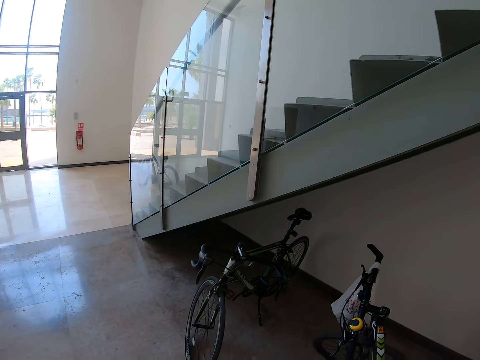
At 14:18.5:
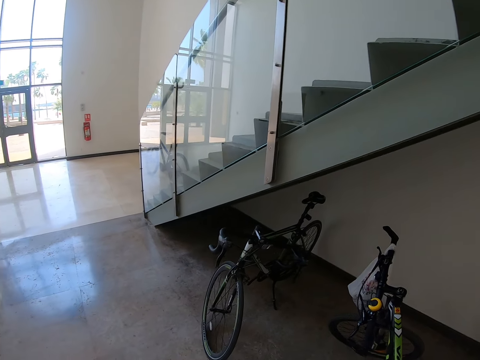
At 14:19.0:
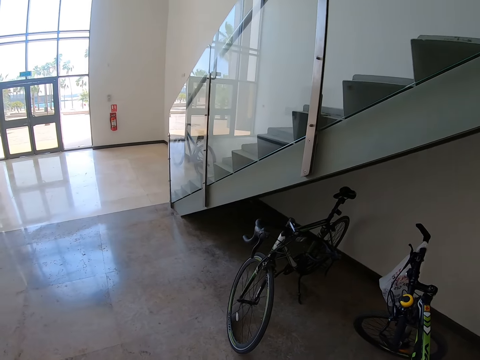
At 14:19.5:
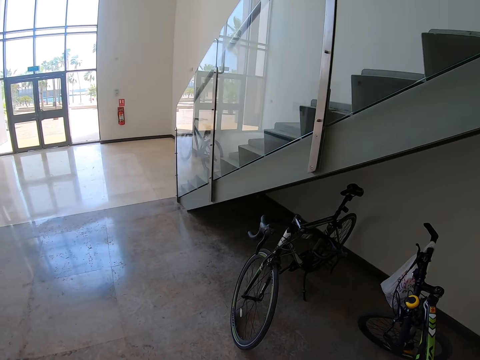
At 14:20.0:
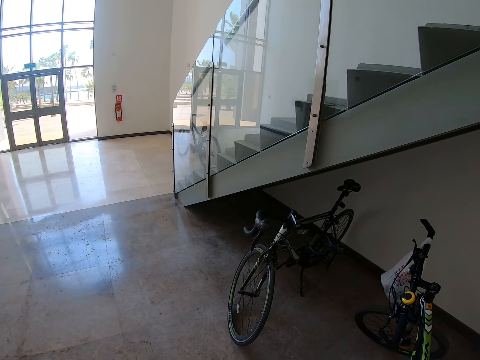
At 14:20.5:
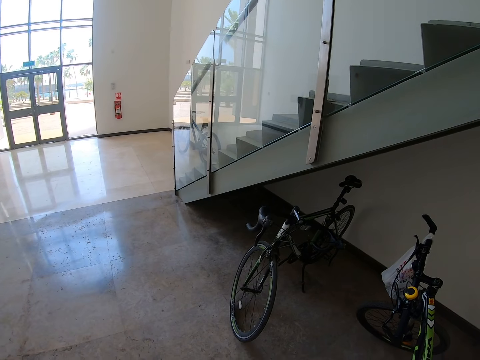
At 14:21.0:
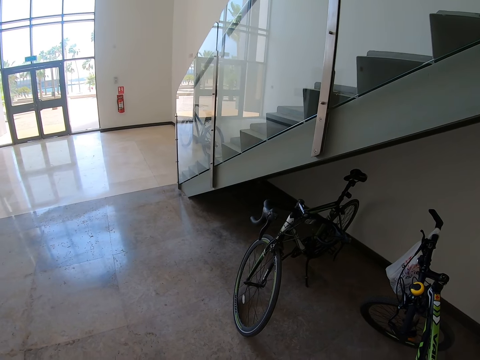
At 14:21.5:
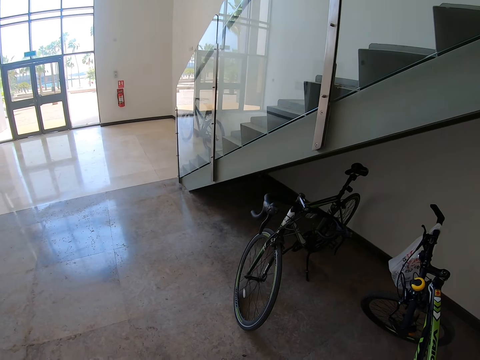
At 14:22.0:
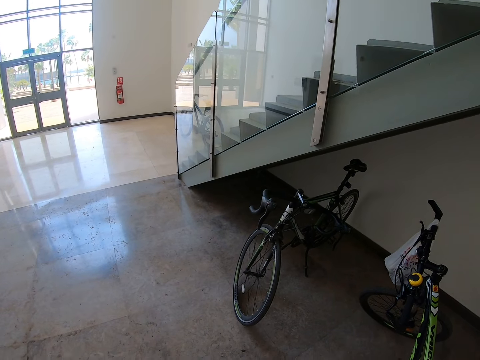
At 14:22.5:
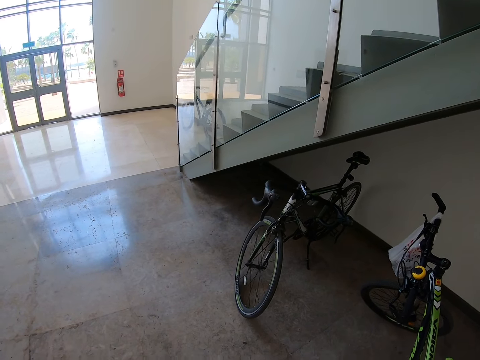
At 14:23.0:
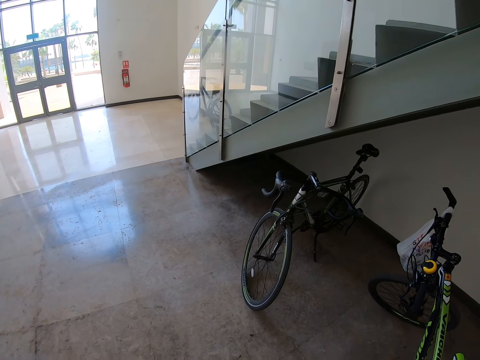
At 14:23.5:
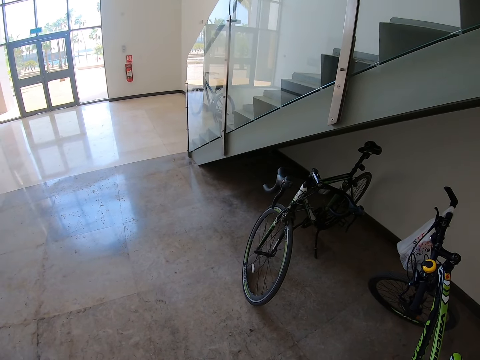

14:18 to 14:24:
The camera wearer swings a hand. They stare at the bicycle.
